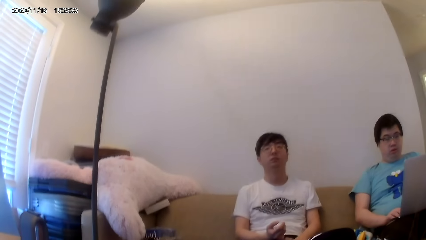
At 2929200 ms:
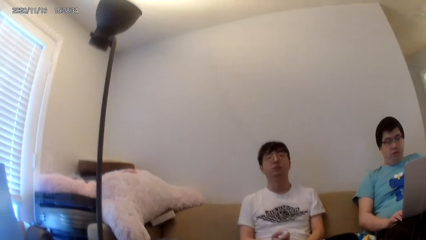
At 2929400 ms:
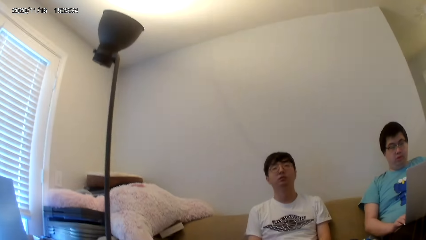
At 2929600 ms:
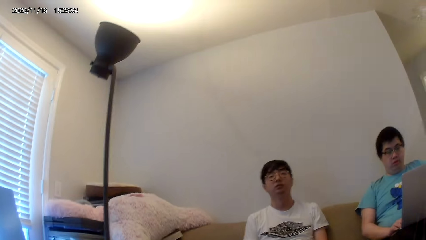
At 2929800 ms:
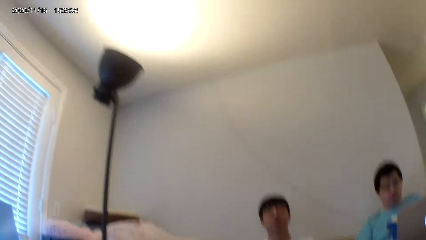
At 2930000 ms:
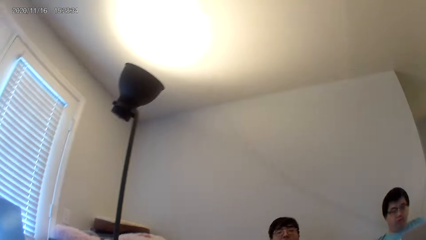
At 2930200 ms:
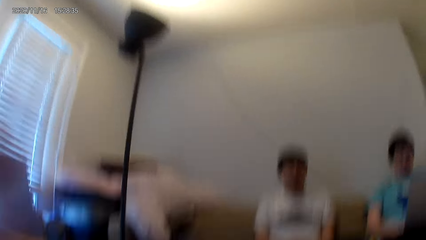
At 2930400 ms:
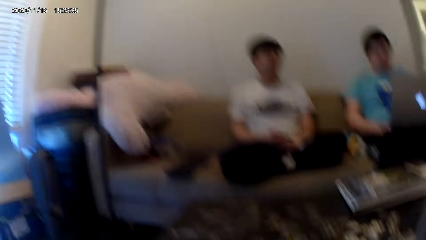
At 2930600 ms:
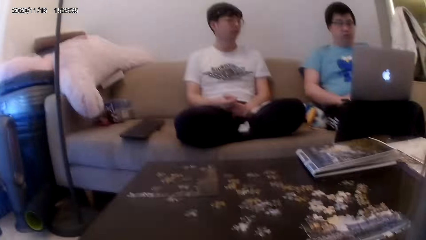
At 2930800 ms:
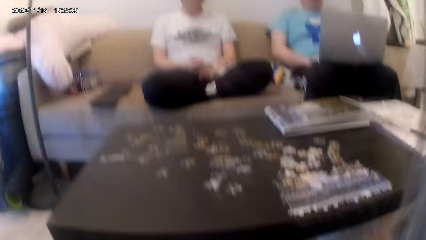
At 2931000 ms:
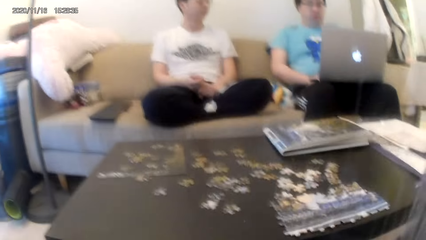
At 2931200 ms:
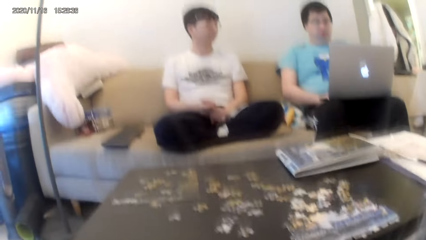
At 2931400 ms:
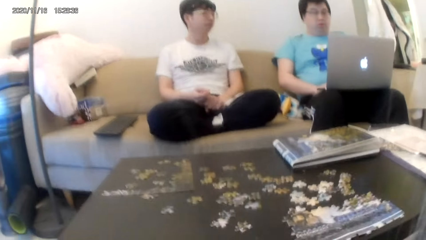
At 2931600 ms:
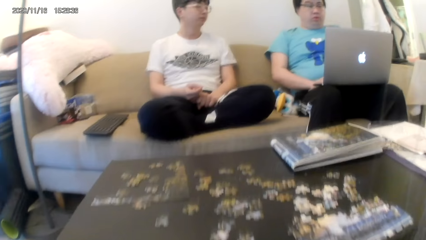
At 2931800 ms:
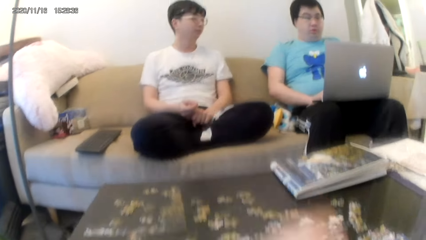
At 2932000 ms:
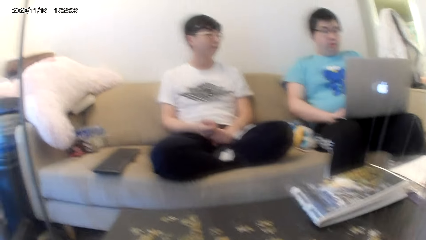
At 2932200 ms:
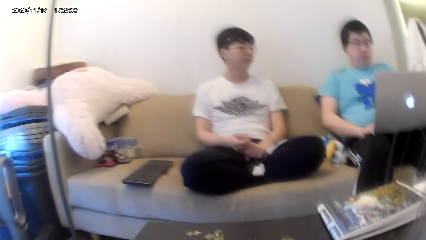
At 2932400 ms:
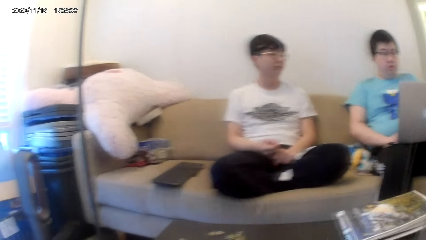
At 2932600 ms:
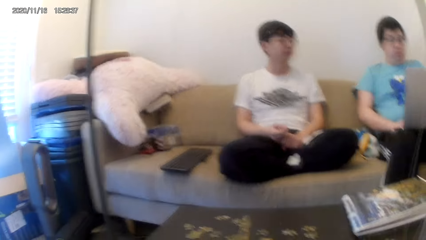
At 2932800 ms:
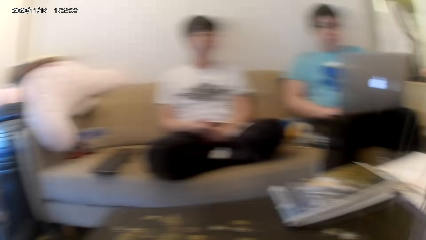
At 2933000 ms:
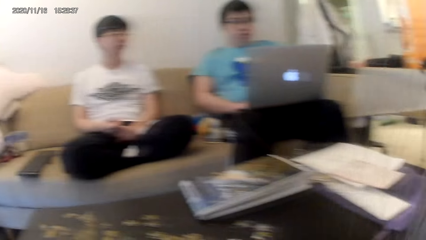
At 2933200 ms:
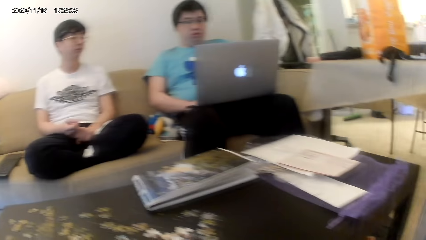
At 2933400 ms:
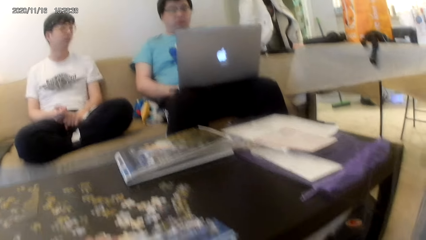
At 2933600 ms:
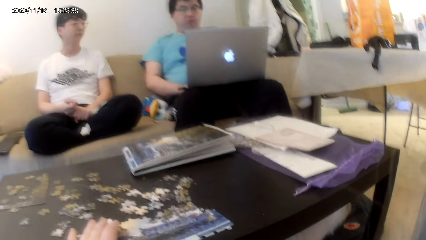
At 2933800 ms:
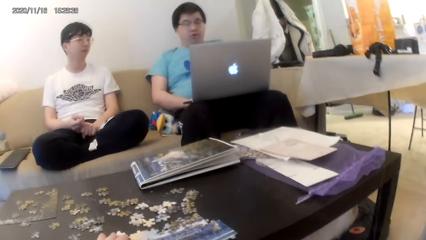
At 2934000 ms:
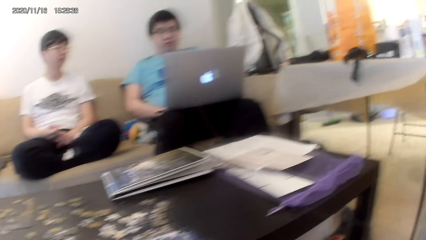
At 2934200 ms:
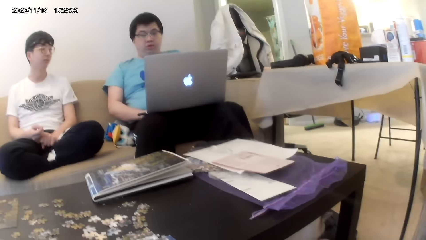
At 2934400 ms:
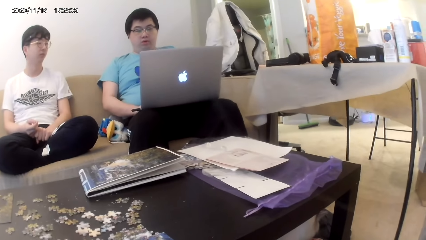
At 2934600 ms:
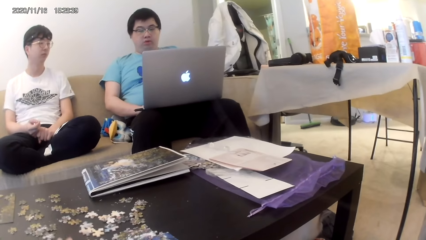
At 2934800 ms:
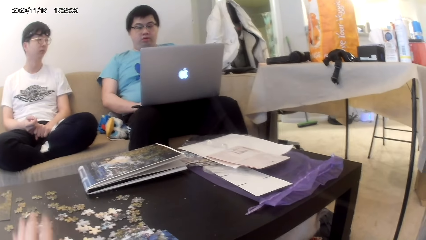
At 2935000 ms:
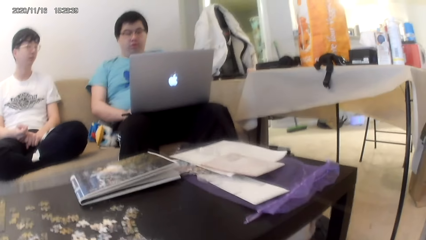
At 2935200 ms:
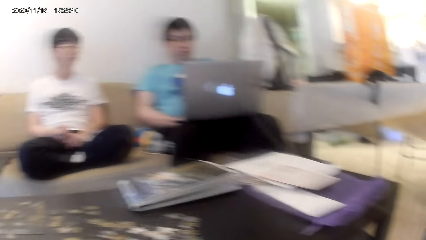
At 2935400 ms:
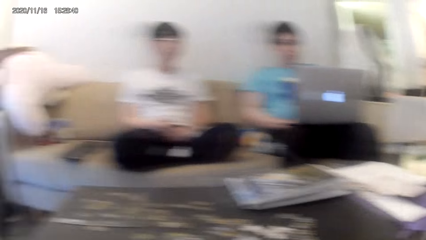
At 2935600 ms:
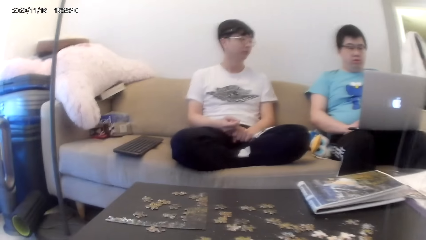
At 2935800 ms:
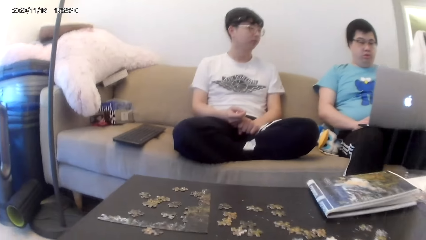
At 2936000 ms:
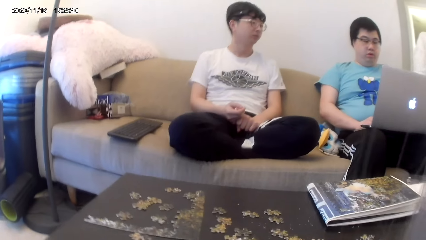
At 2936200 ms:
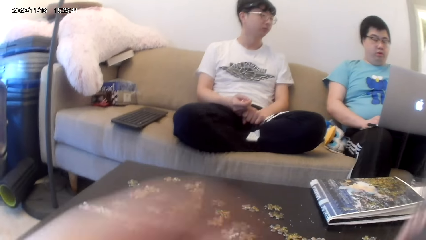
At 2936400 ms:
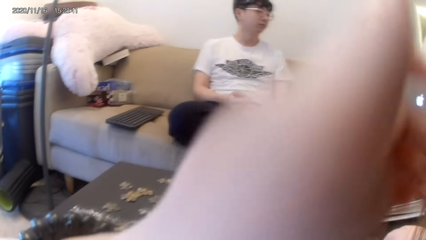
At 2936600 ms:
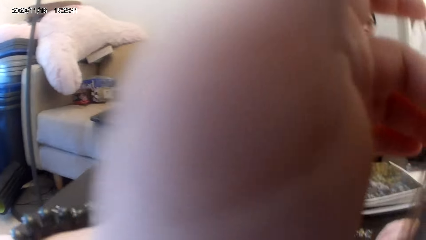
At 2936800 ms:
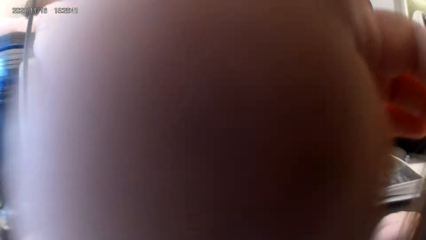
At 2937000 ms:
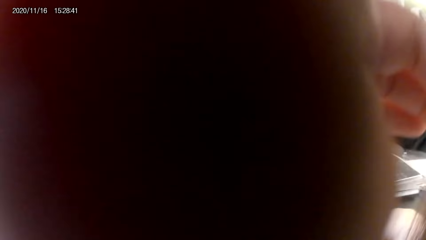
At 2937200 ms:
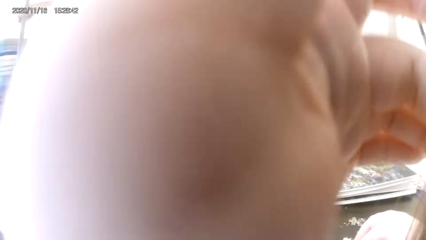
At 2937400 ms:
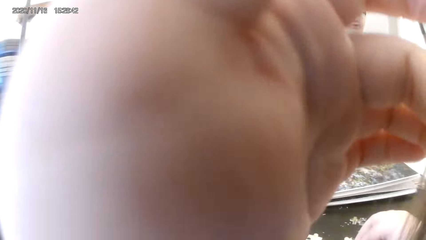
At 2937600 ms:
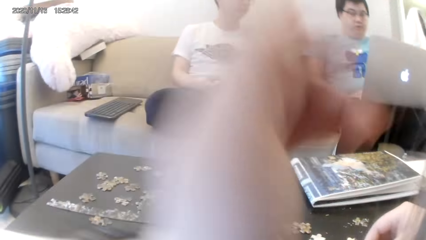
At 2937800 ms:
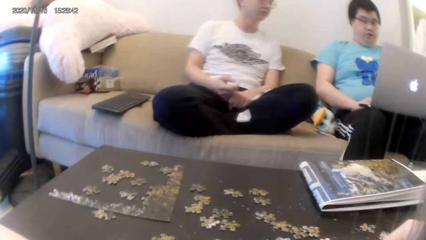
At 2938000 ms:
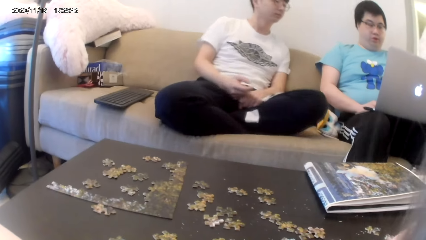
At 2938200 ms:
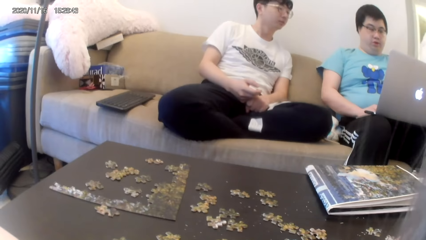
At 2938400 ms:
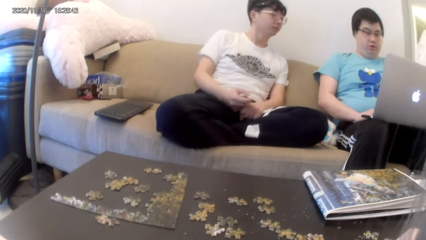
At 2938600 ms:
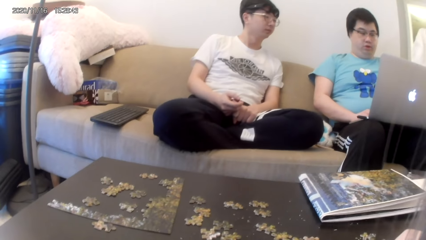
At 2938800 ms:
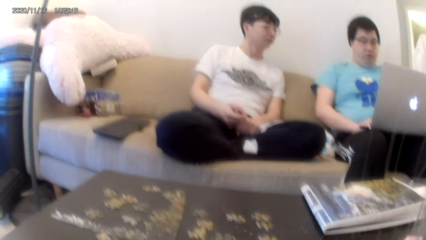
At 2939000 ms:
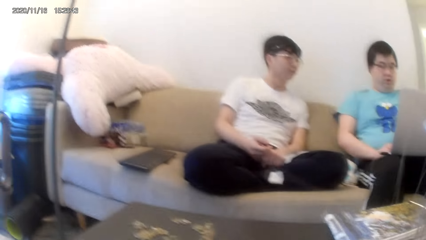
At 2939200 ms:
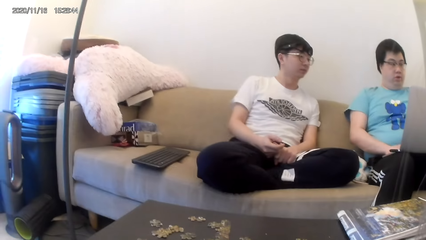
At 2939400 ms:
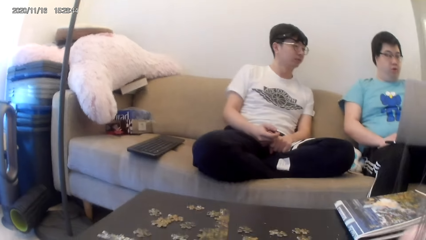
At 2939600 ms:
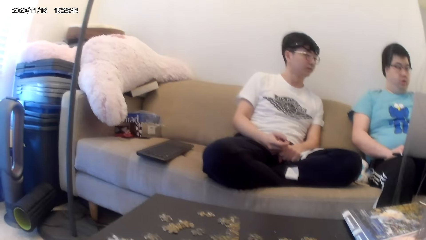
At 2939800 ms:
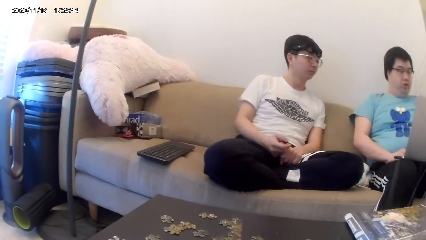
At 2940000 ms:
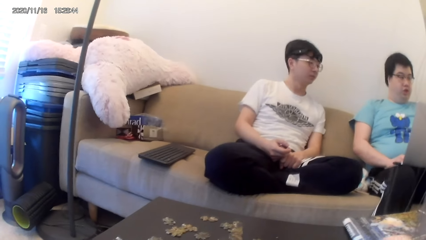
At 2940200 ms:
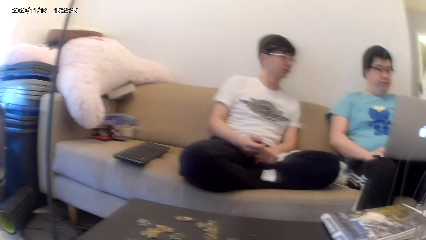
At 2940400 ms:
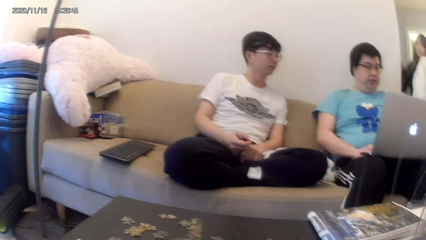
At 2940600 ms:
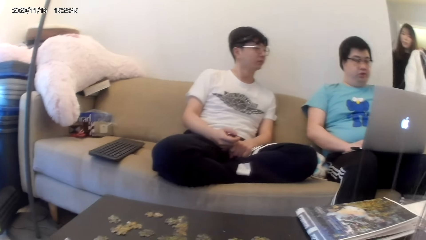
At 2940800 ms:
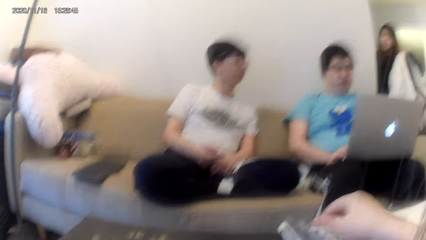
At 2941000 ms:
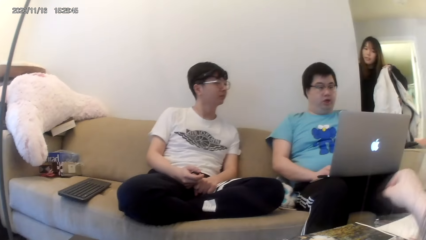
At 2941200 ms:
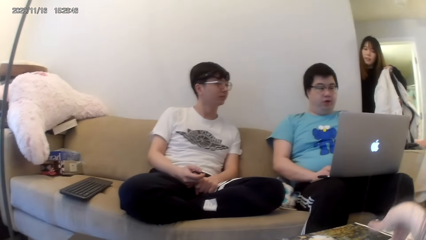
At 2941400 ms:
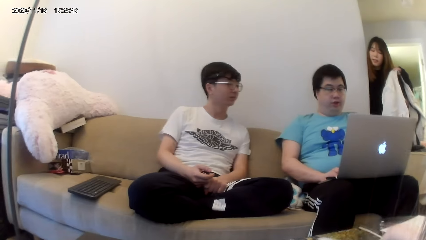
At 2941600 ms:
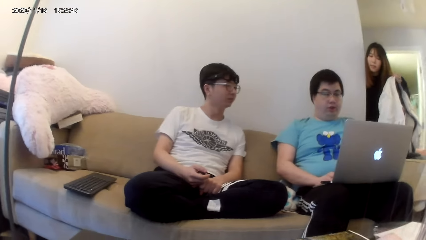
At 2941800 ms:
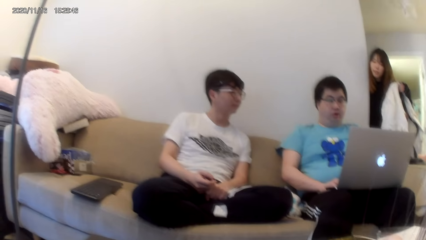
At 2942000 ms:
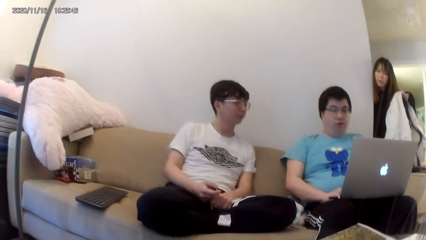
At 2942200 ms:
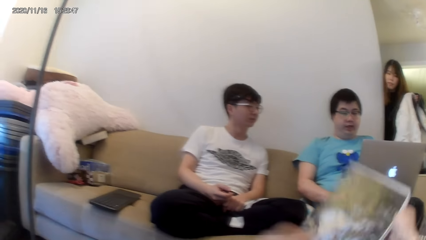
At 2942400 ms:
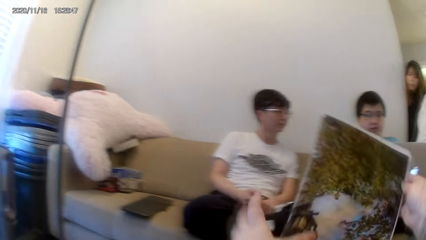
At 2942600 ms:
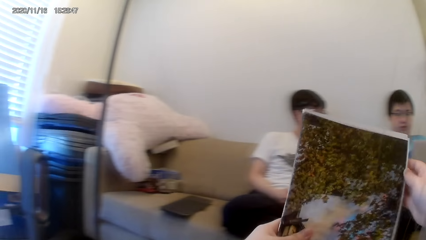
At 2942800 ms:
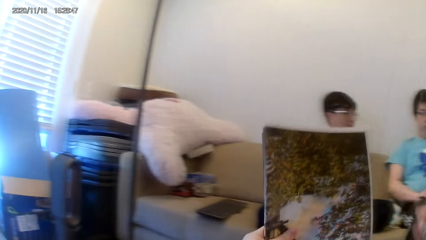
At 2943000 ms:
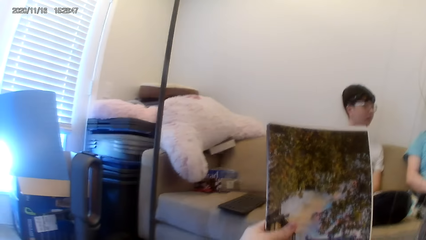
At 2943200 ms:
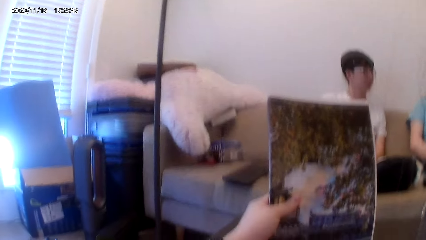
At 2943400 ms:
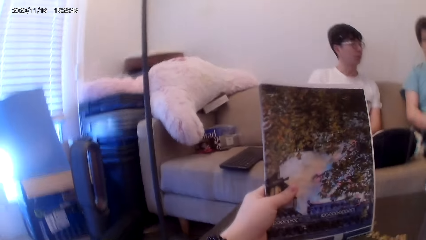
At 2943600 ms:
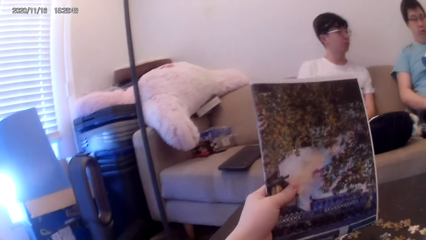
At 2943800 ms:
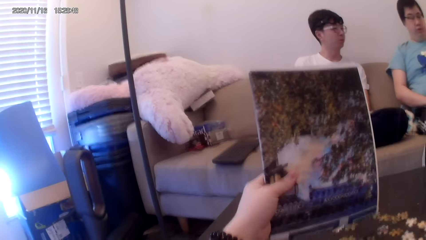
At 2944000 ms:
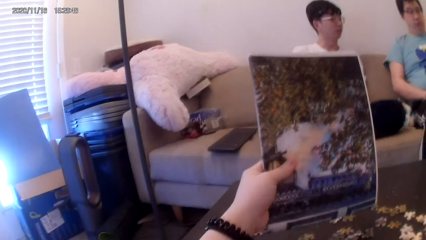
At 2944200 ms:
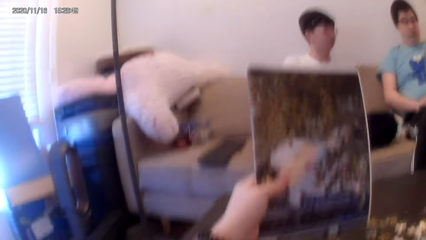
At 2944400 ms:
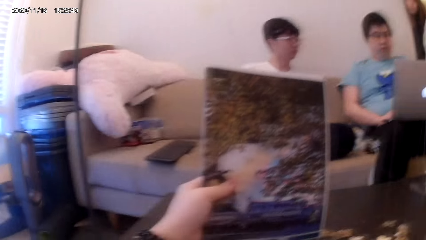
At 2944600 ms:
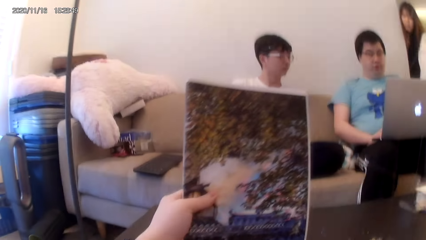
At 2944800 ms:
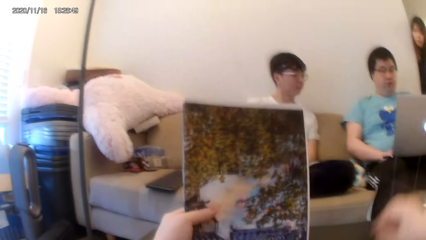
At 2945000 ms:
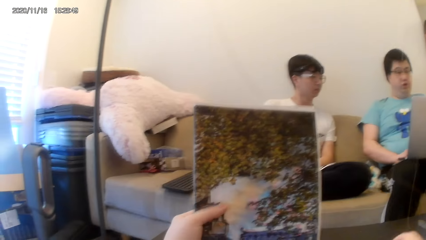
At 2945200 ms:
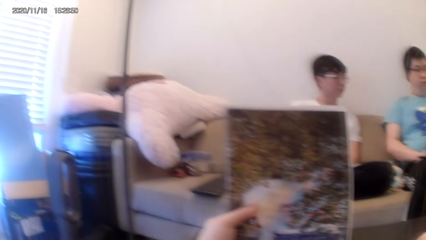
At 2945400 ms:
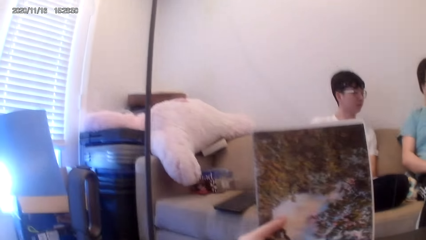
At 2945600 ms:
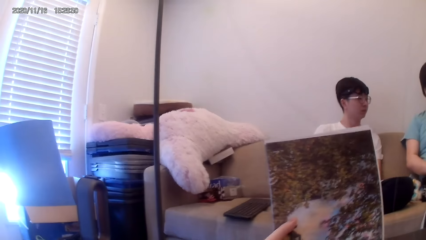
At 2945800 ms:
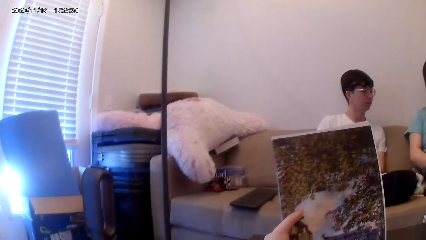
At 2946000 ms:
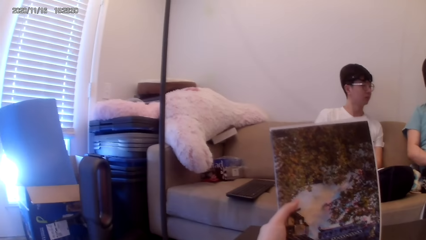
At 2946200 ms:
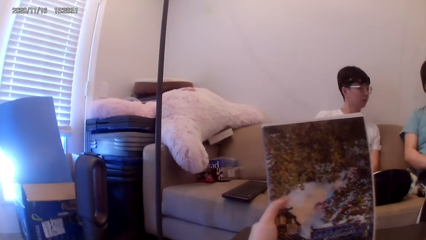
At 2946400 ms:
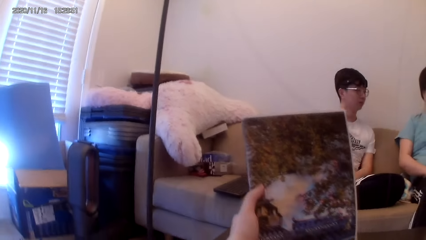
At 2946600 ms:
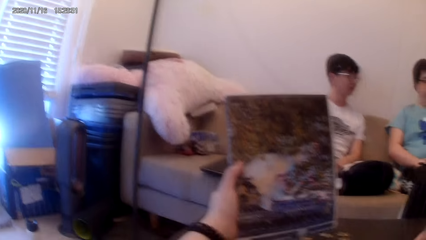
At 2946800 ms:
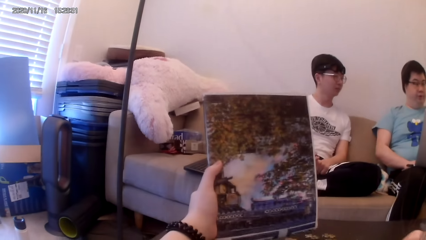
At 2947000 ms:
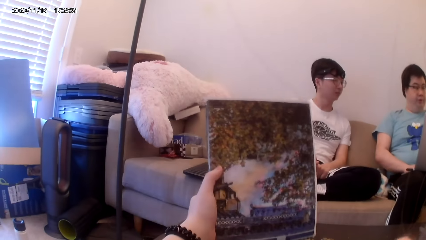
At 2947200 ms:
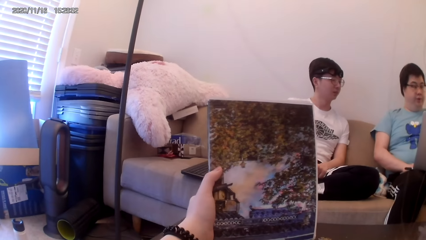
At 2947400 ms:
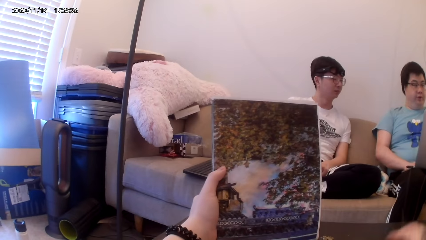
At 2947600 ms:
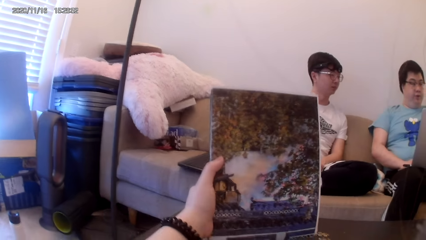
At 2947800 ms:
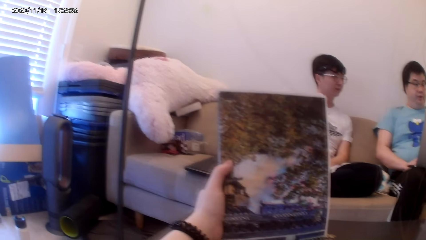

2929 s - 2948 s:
The camera wearer picks up the picture. They stare at the book. They look at the picture.
